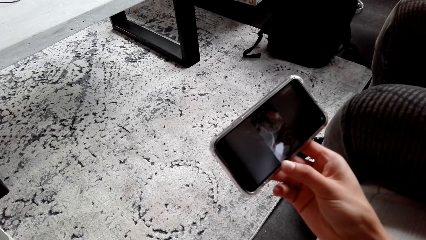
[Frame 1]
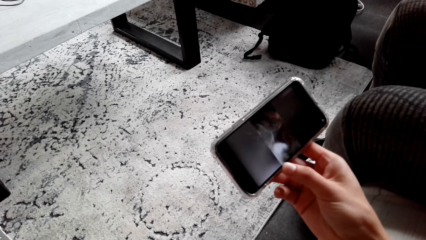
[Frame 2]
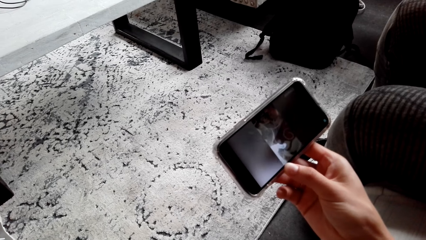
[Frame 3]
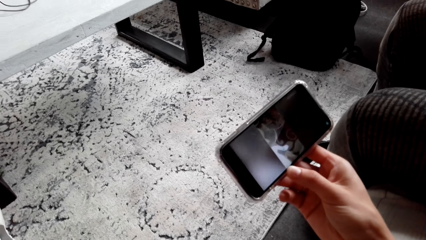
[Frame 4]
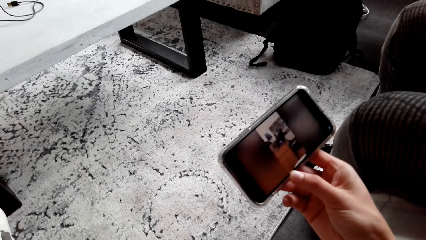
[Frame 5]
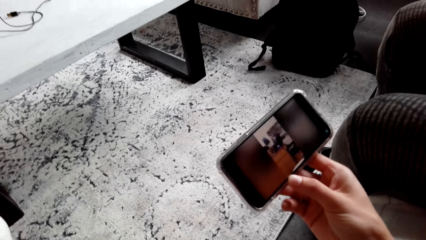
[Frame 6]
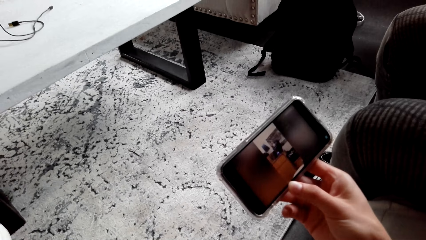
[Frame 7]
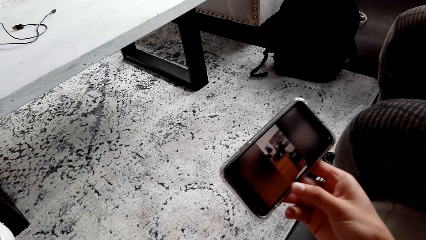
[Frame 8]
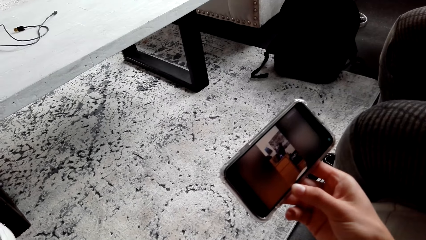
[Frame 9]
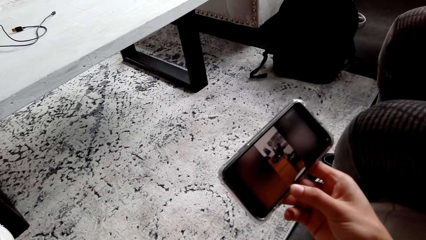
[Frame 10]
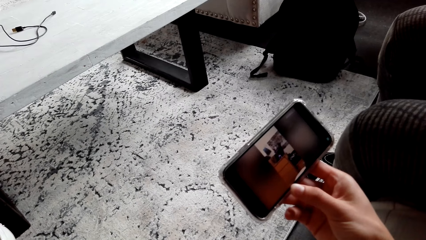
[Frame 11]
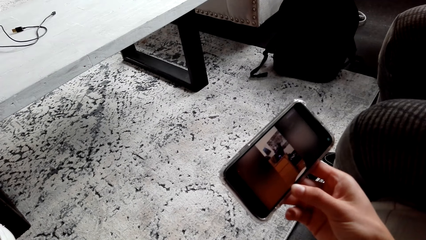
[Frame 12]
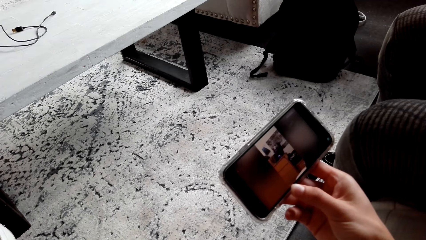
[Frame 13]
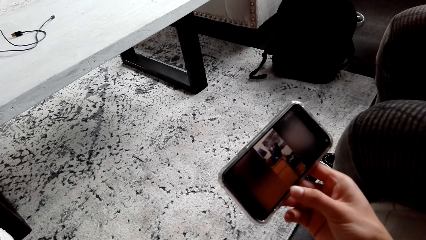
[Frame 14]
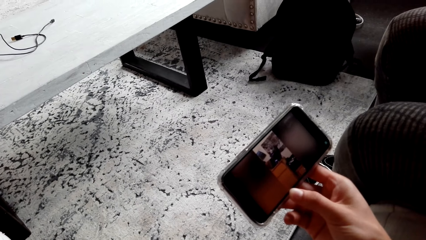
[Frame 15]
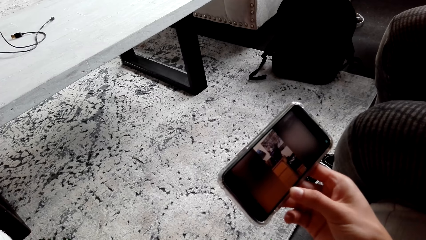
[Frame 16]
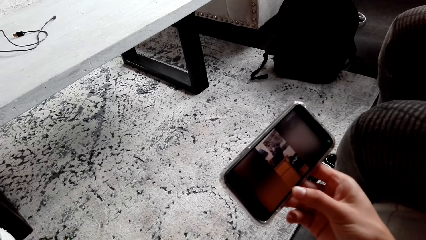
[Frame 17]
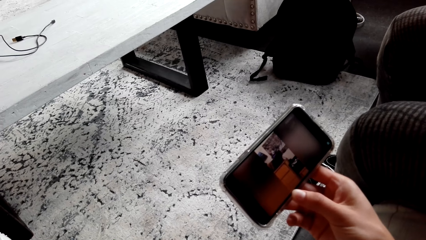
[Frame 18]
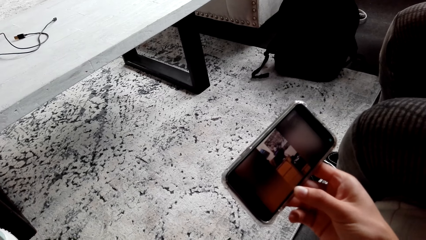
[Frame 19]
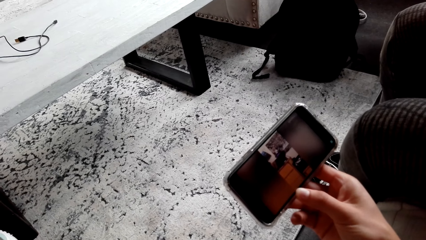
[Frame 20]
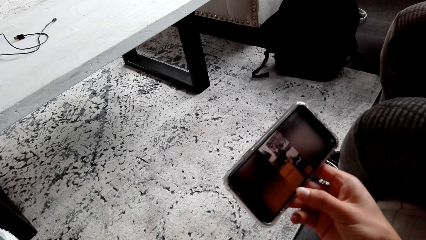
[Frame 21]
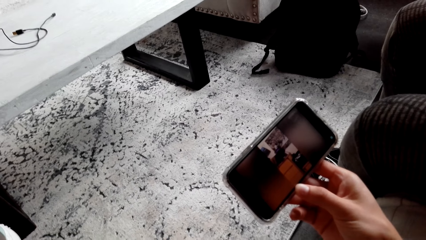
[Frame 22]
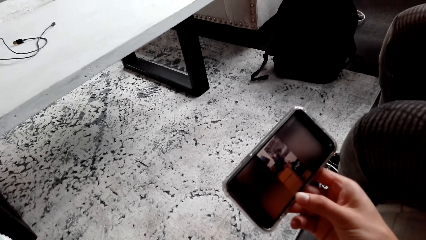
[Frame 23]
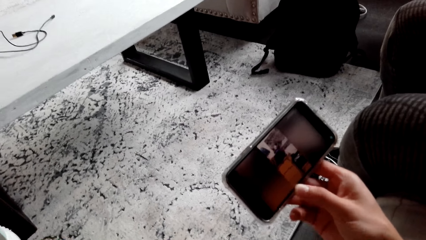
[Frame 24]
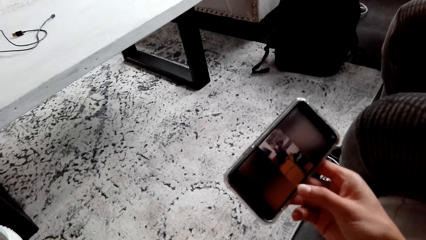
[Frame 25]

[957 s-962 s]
The camera wearer watches a video on the phone. They watch the video on the phone again.

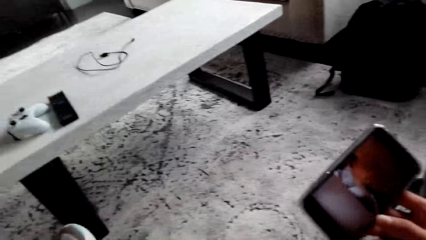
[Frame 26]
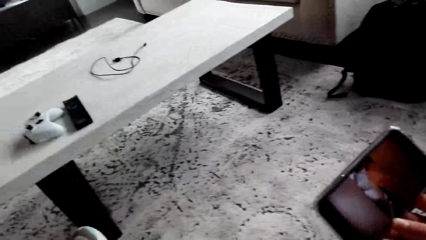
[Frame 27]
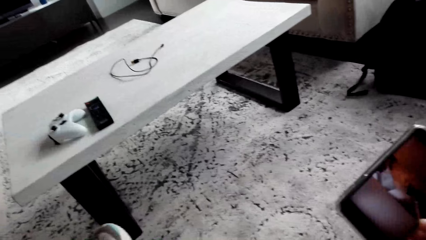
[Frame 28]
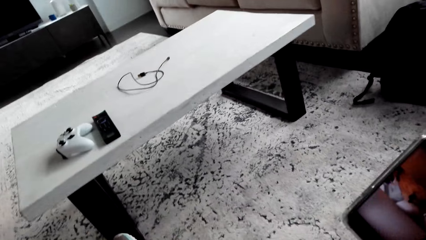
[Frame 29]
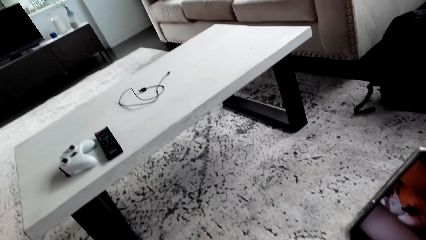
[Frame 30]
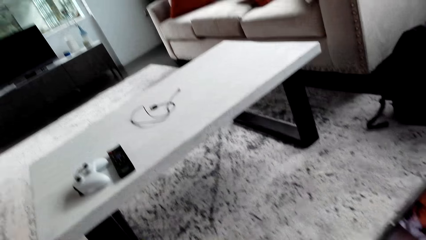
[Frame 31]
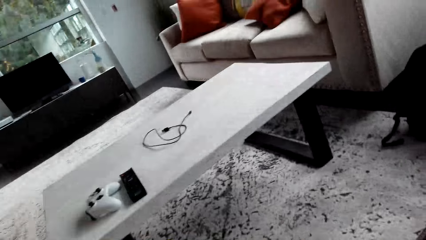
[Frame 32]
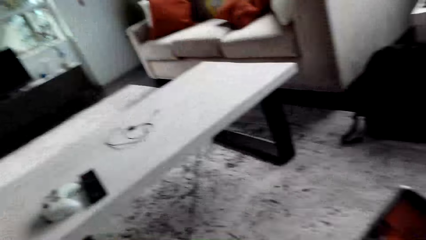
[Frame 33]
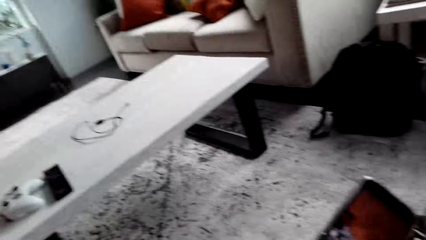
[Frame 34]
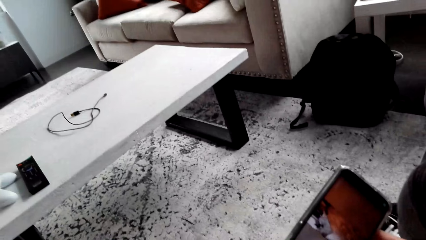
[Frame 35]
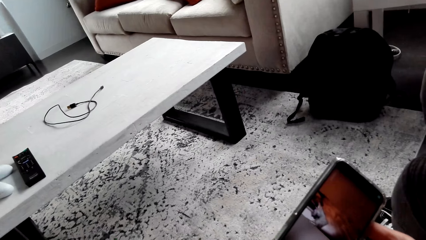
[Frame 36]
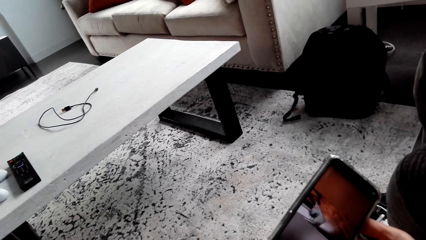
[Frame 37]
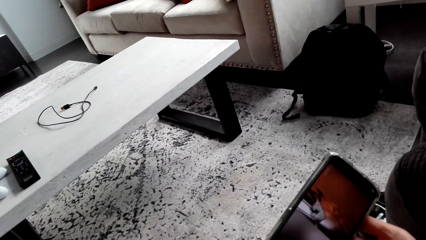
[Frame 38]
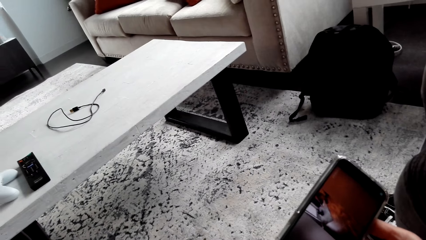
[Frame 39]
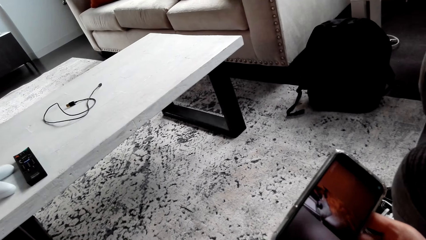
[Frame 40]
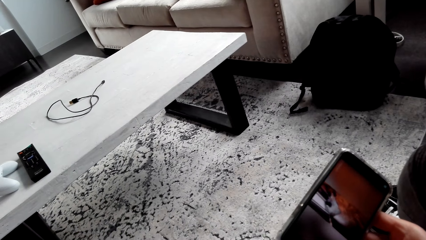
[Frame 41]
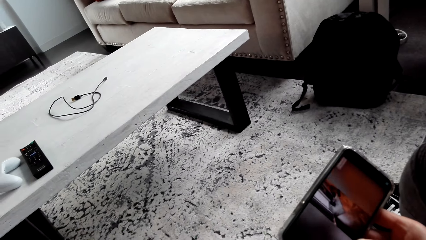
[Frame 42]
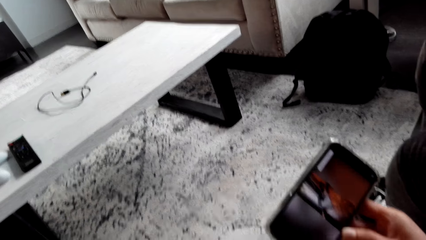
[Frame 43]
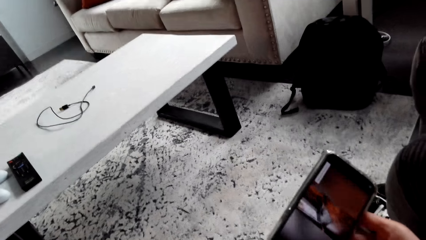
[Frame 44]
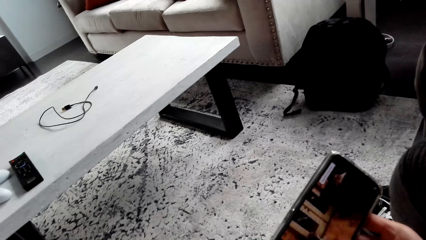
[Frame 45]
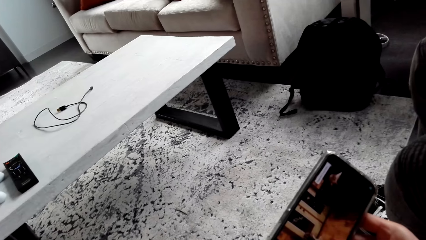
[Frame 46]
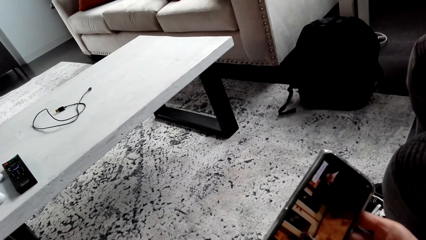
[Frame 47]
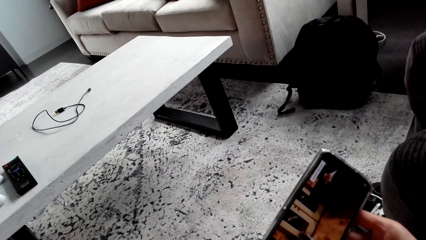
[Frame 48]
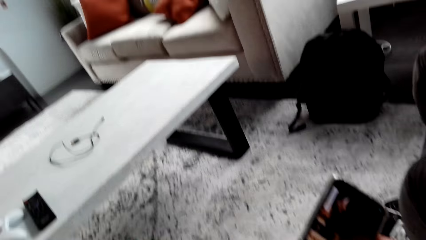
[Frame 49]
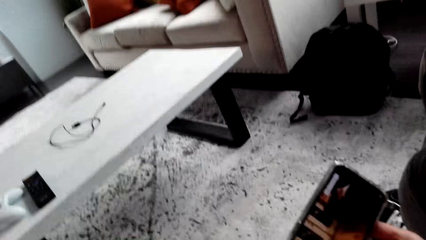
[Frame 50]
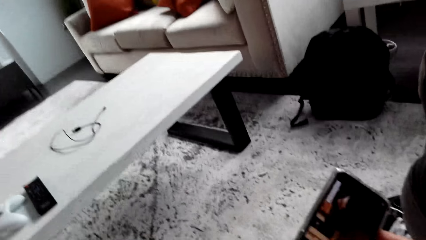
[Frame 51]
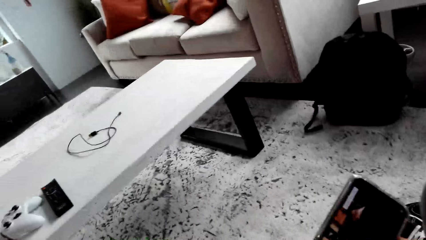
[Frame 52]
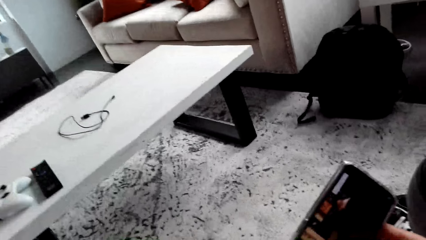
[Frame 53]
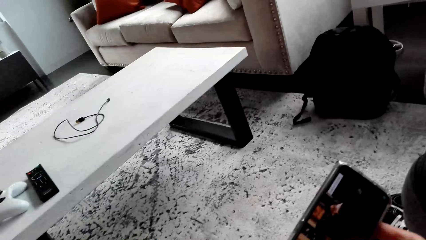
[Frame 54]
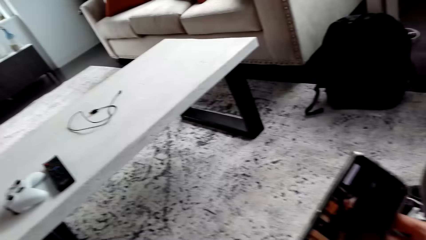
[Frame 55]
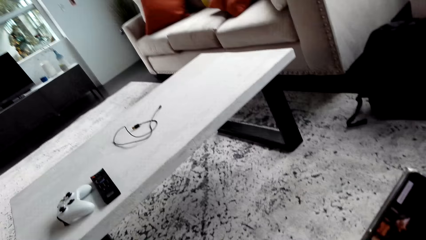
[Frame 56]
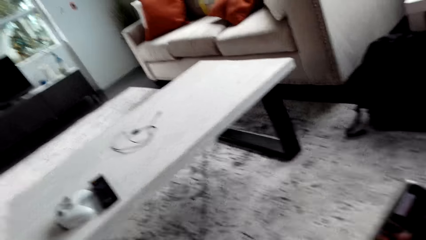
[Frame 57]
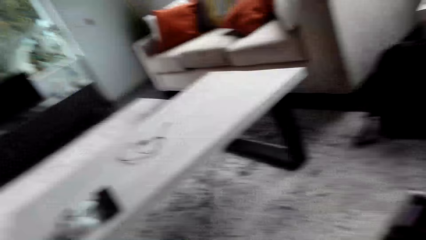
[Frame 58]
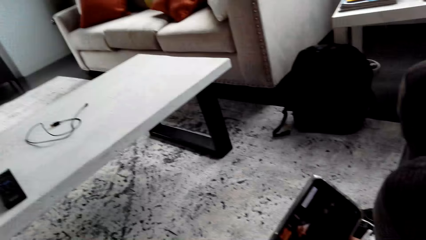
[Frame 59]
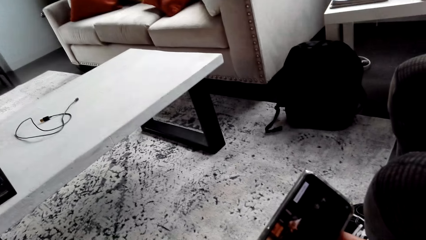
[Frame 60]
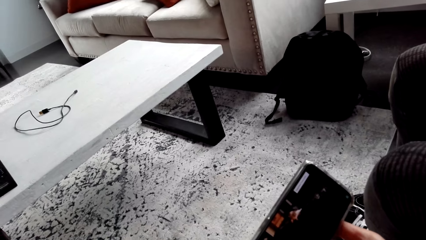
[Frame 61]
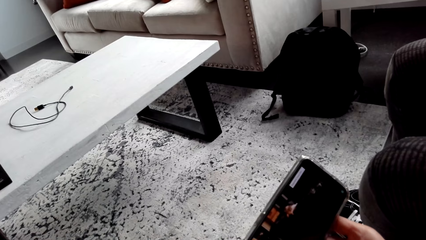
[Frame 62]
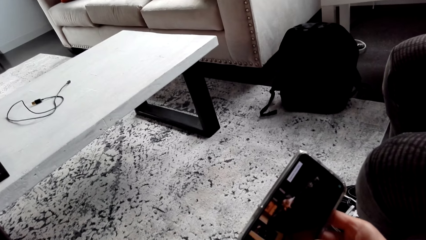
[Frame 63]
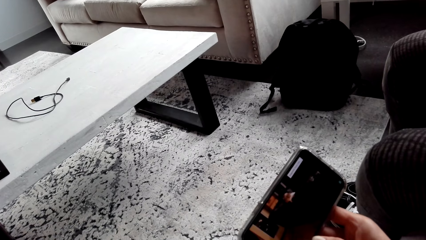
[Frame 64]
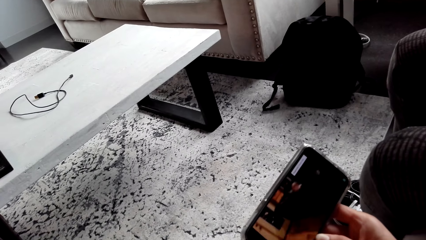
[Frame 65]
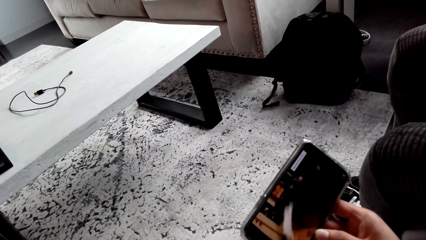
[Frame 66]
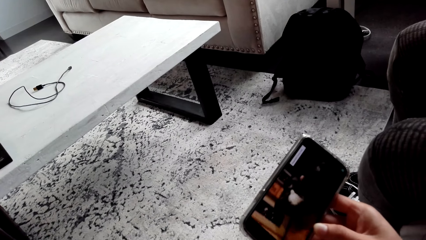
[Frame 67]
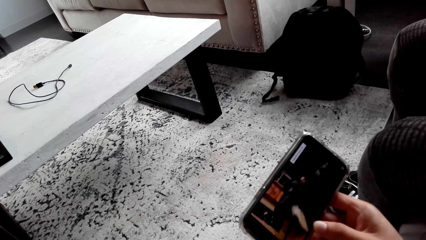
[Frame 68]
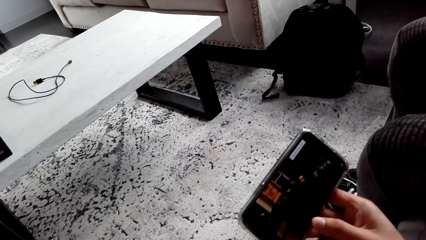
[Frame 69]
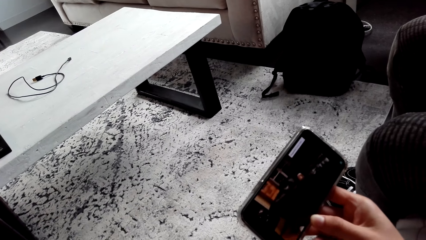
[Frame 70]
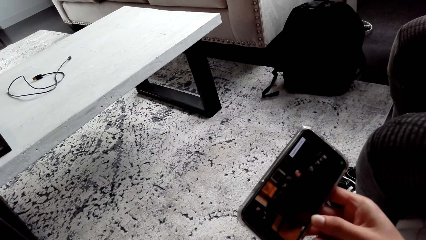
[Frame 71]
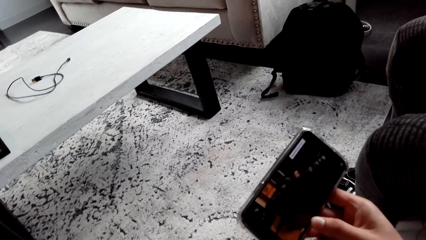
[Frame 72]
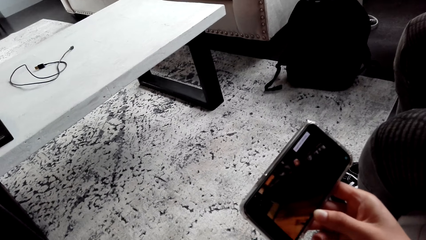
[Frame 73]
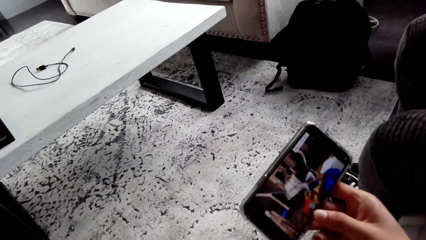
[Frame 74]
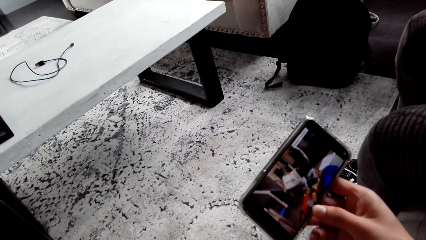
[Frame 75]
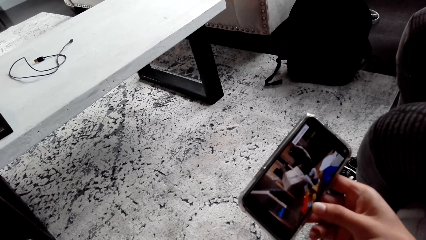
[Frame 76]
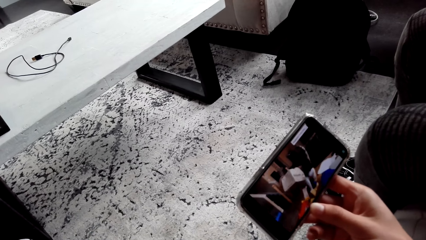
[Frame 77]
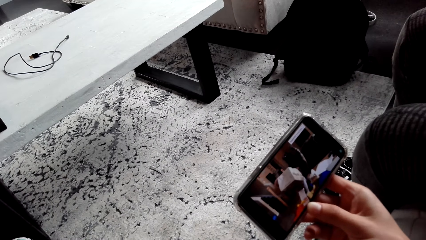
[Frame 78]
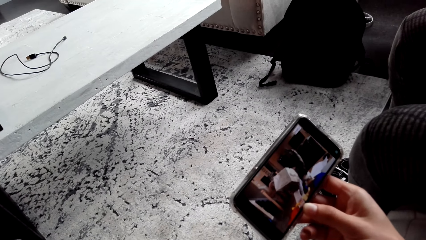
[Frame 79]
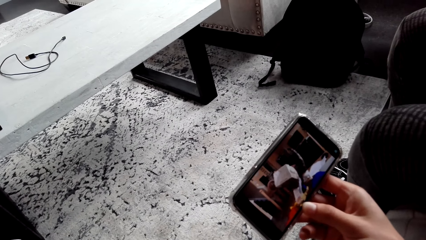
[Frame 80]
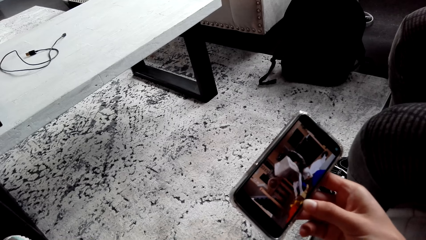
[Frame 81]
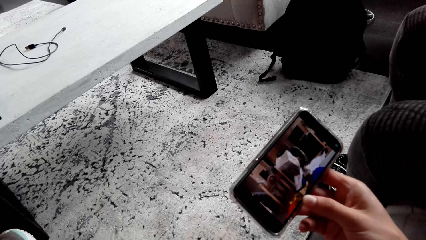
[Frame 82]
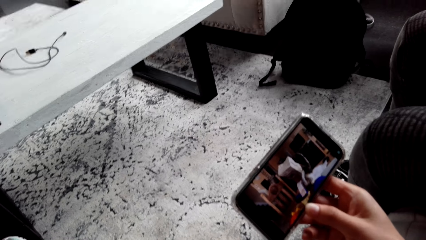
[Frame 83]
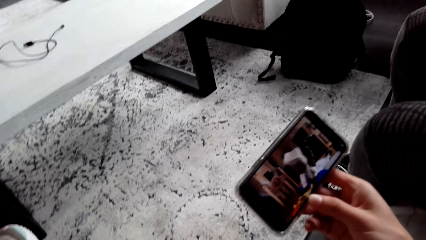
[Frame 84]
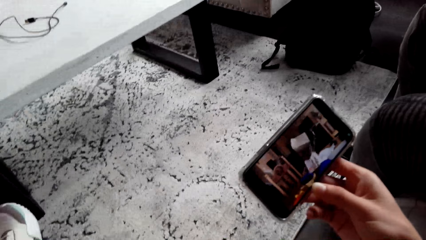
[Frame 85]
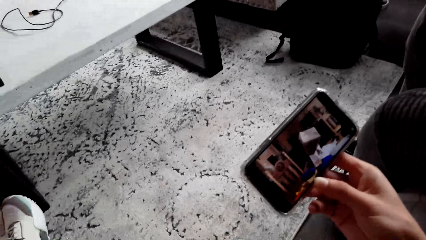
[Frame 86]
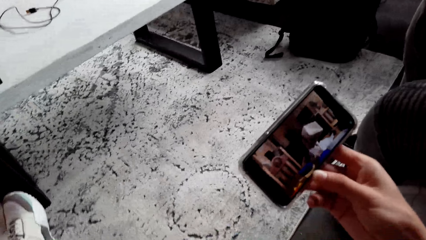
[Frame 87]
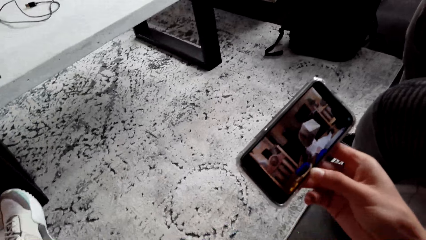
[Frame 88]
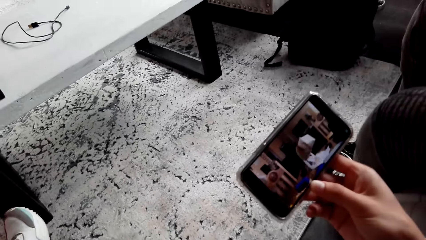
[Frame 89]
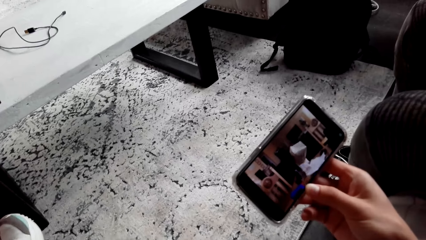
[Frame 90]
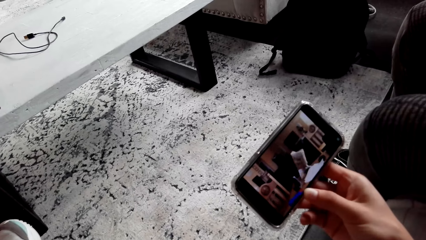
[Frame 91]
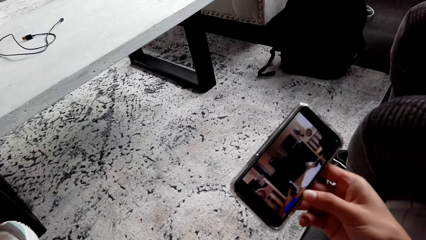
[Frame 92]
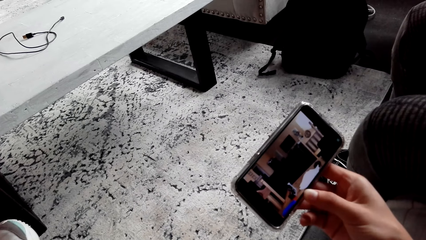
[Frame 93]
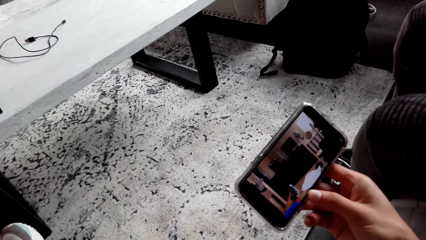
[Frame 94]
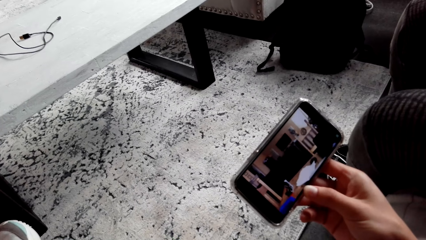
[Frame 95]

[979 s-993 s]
The camera wearer watches a video on the phone. They look around. They watch the video on the phone. They watch it again.
